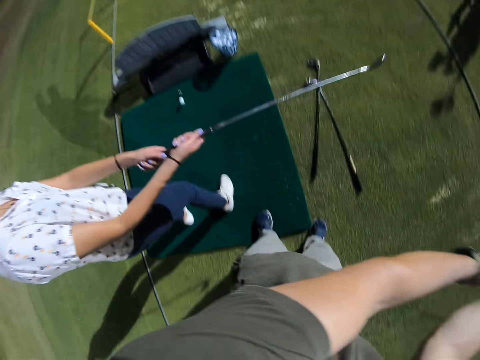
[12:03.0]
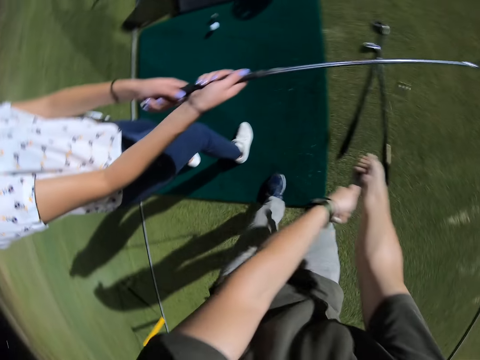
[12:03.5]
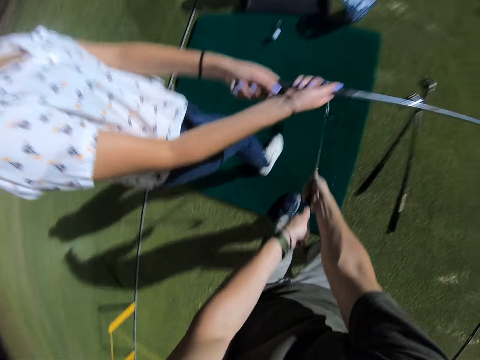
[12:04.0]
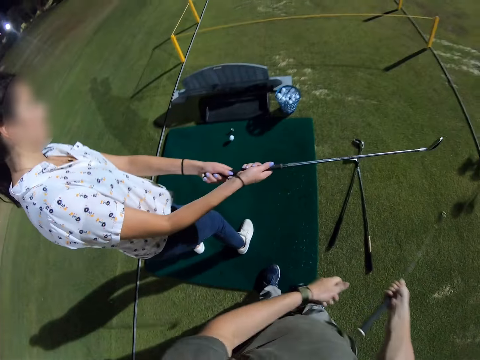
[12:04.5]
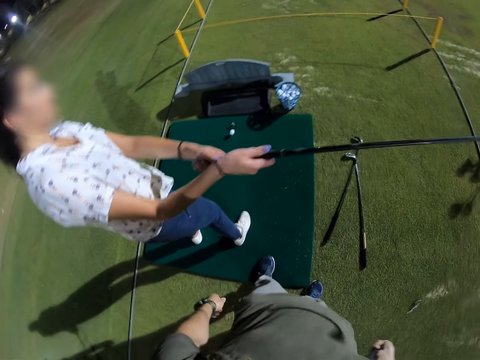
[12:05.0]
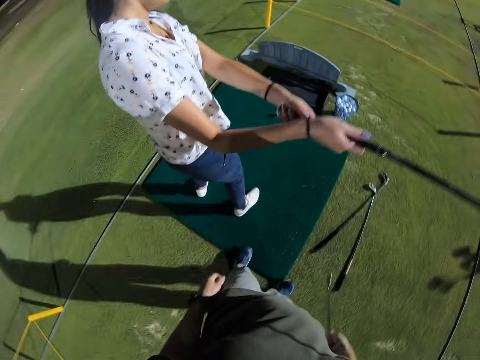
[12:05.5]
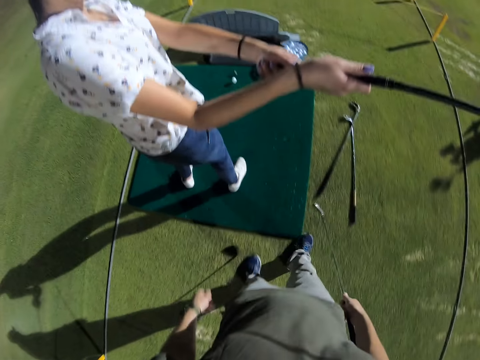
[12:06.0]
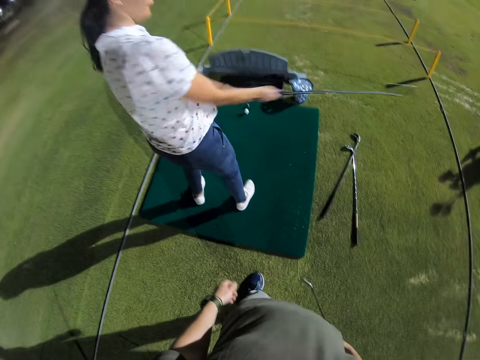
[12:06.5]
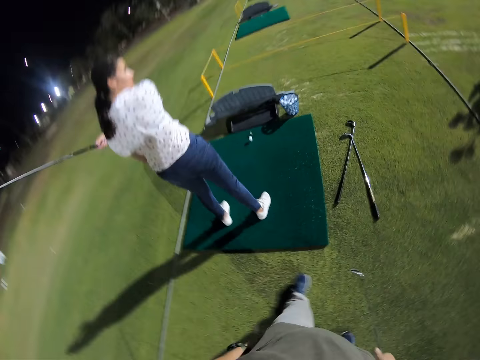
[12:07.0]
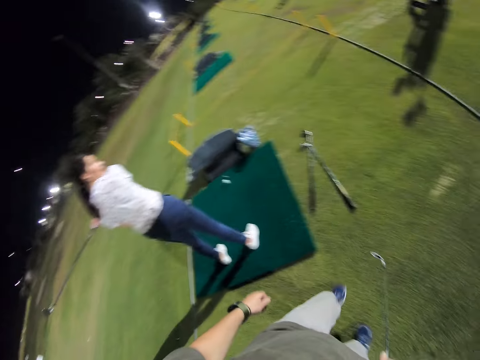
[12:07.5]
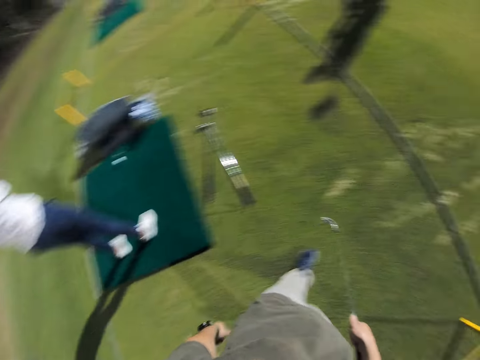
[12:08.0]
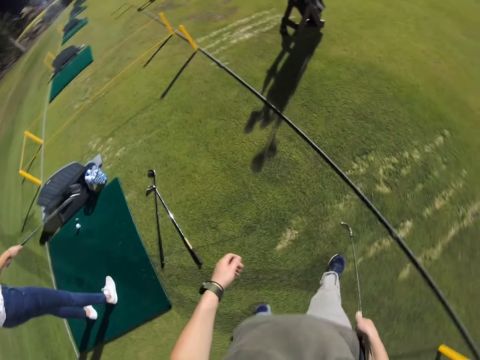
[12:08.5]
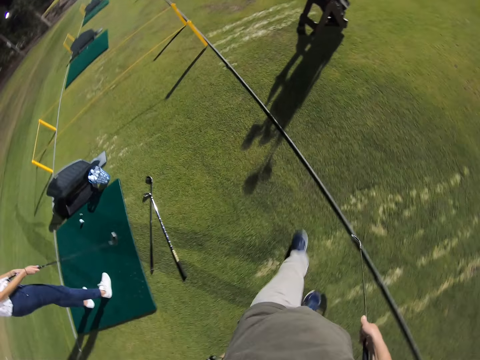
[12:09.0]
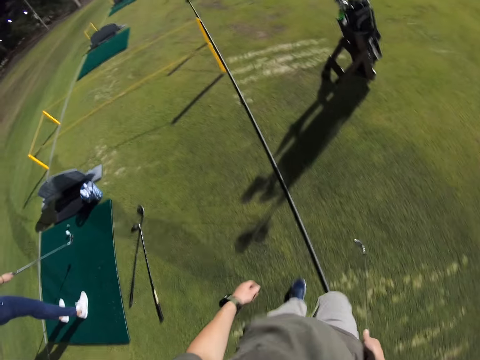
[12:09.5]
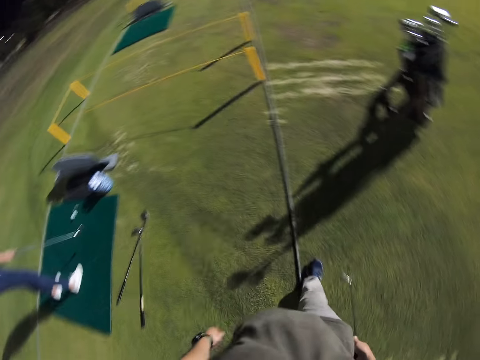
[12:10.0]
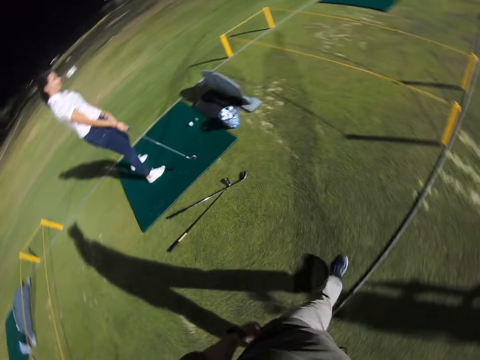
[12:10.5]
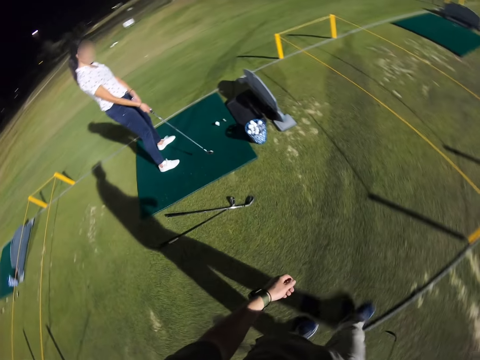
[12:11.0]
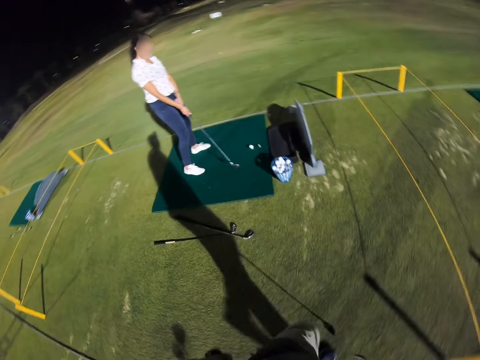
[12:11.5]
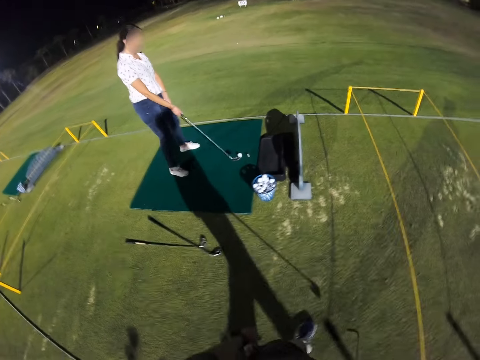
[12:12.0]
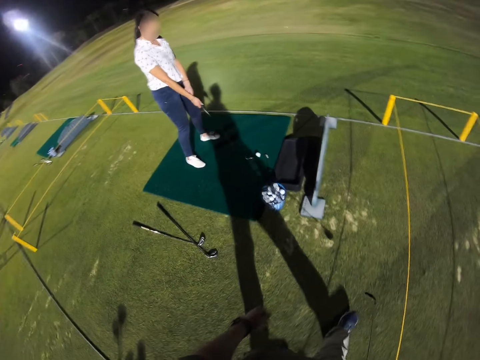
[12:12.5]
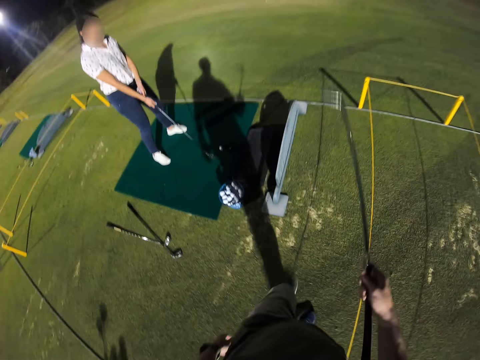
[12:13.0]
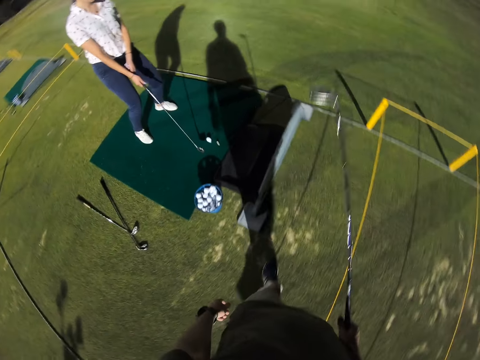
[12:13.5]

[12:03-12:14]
The camera wearer walks around the golf field.

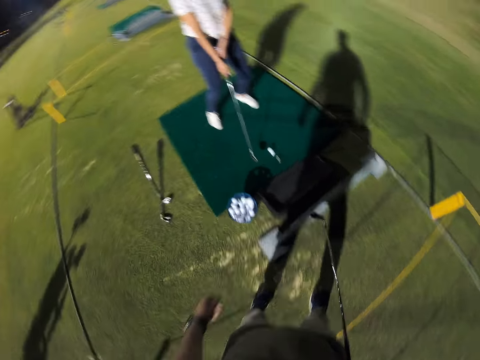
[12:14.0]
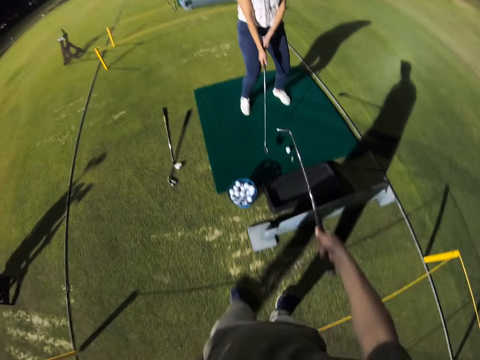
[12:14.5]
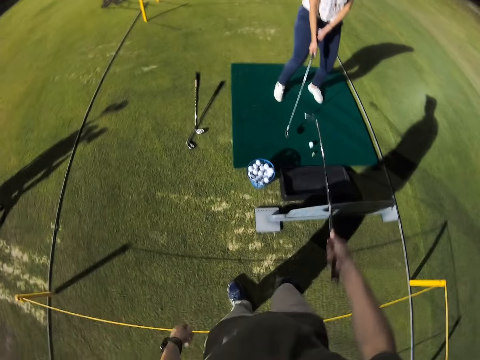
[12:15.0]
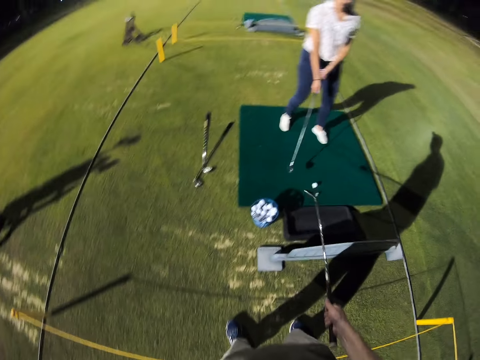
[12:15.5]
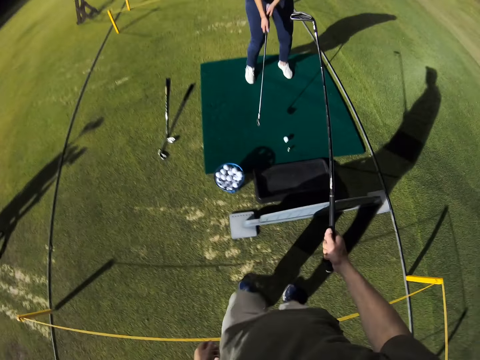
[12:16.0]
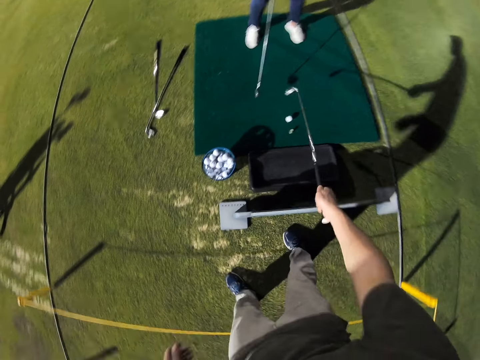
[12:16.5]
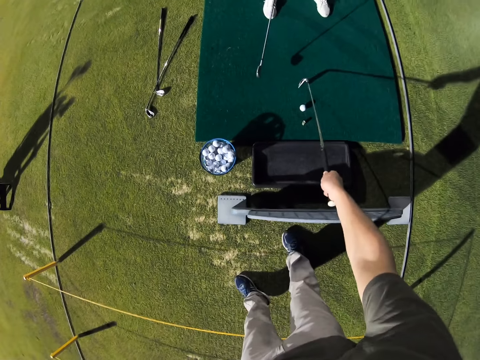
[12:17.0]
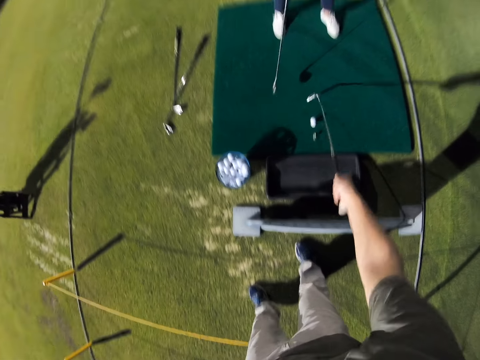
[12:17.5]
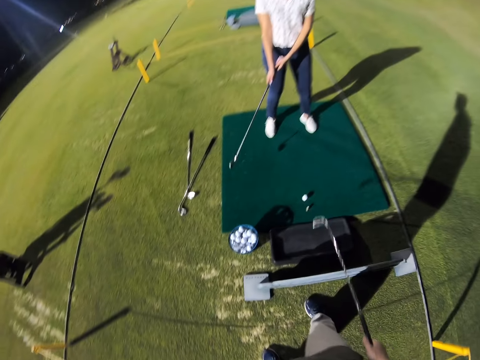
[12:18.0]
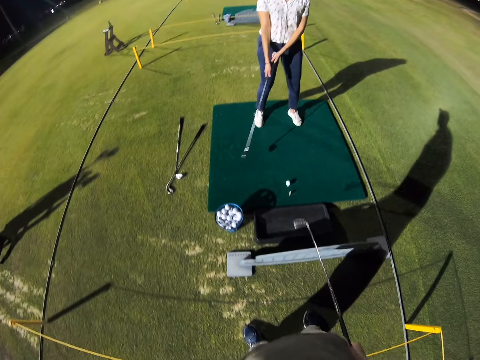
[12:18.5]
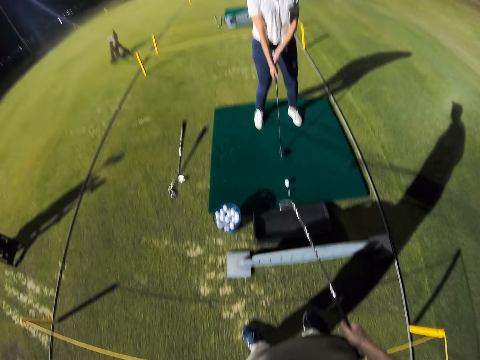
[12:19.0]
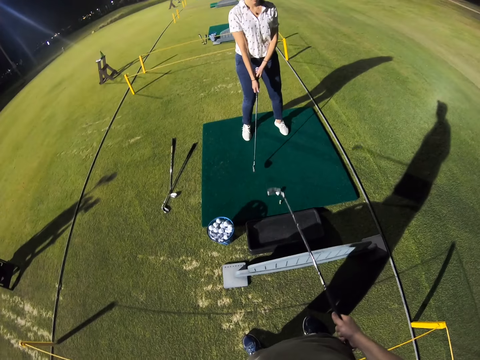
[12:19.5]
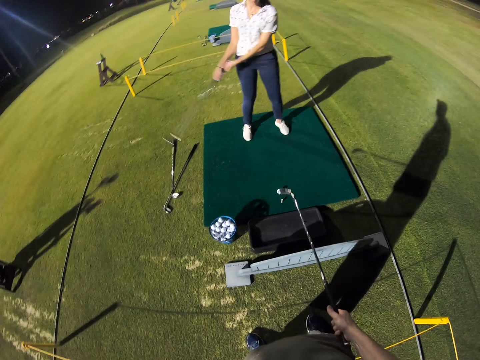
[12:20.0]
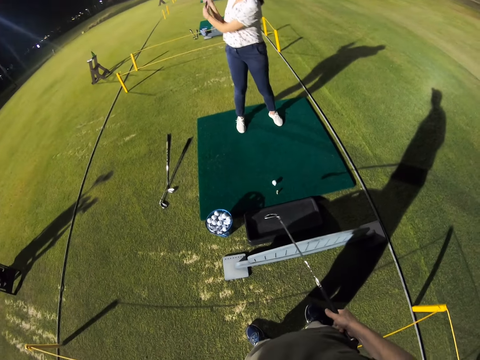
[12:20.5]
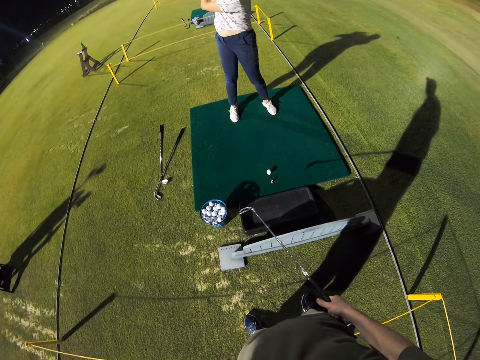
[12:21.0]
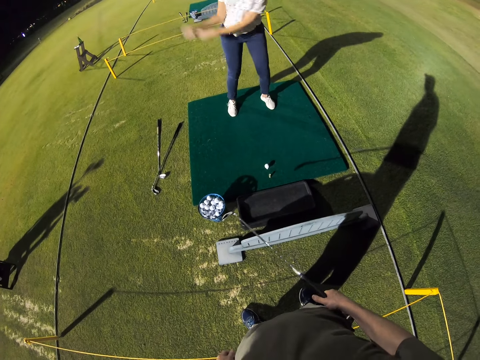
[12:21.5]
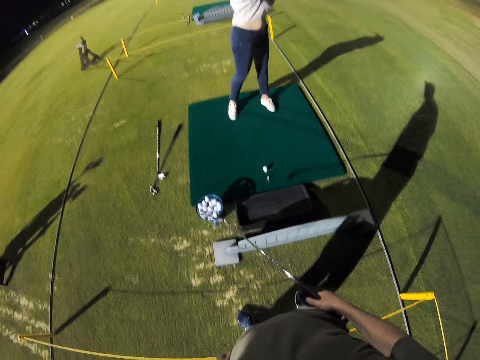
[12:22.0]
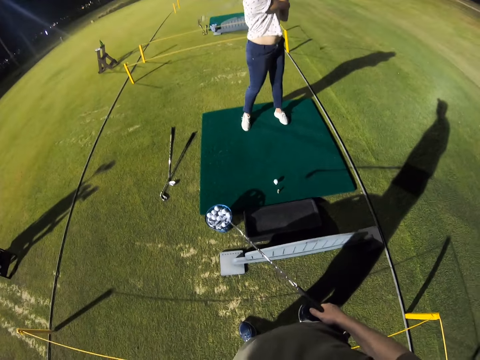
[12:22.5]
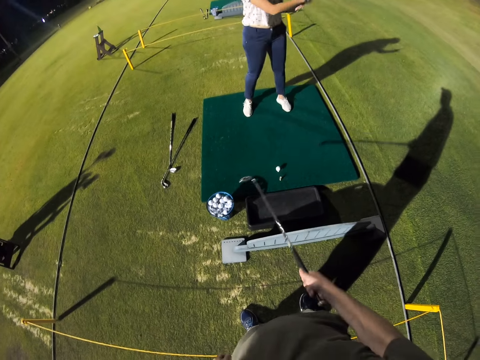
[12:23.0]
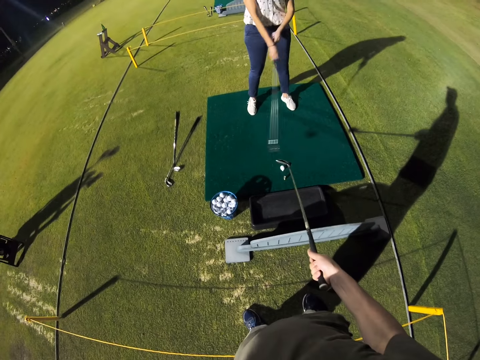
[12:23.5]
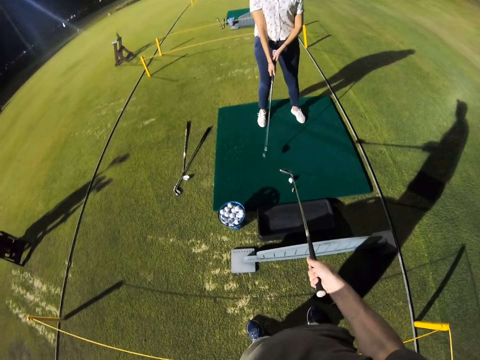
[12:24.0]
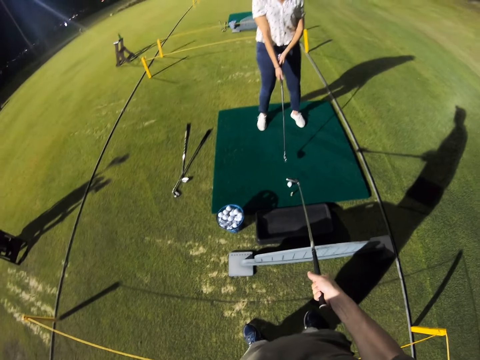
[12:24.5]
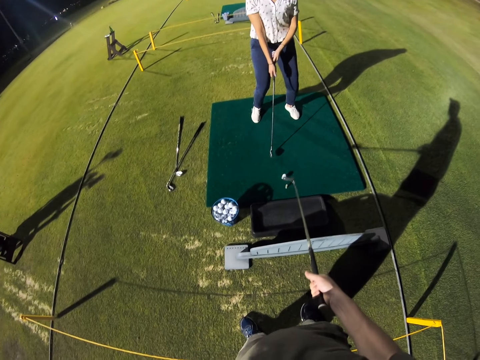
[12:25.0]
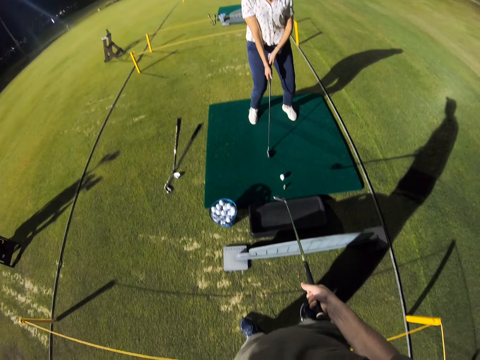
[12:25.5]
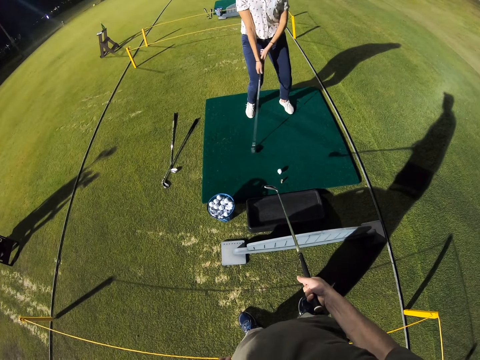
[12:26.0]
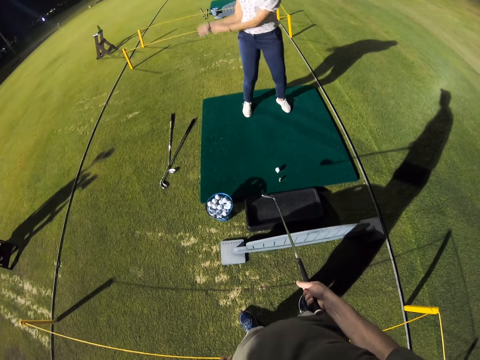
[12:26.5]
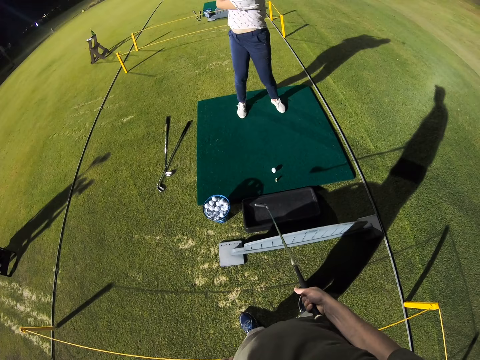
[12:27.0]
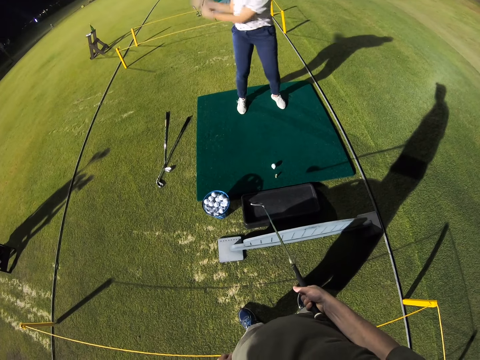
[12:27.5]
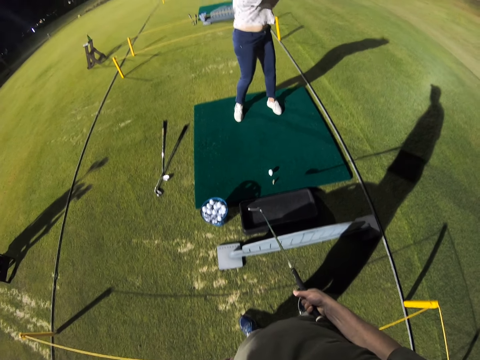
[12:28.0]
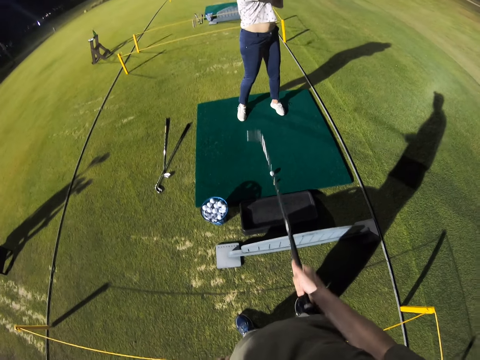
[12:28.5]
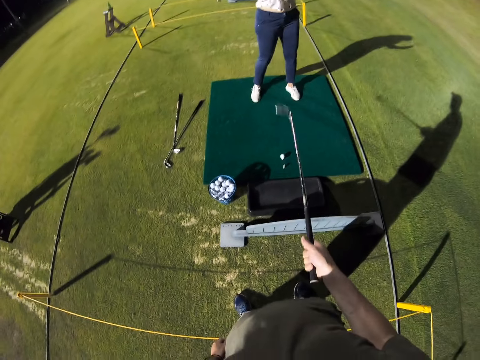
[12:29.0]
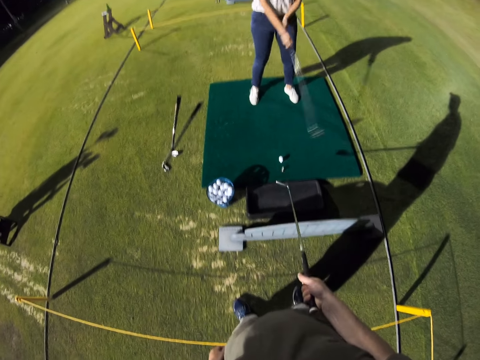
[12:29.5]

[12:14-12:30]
The camera wearer converses with a woman. The woman holds the golf stick. The camera wearer converses with the woman.
